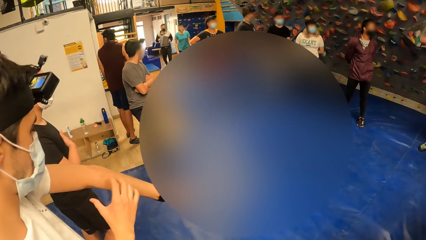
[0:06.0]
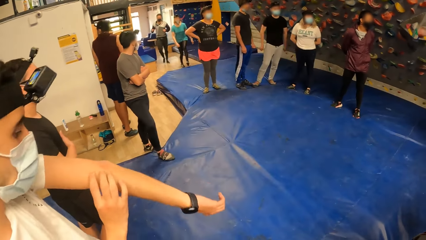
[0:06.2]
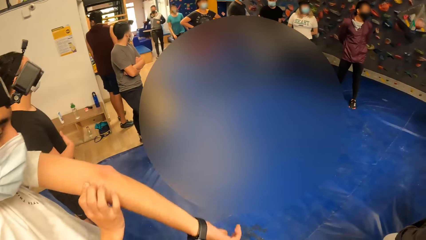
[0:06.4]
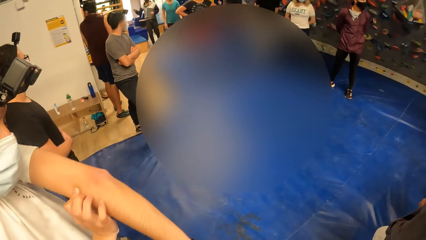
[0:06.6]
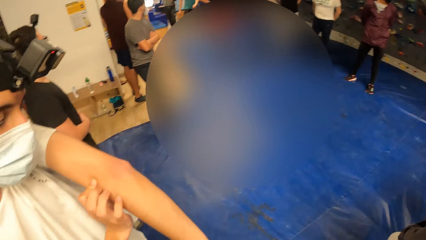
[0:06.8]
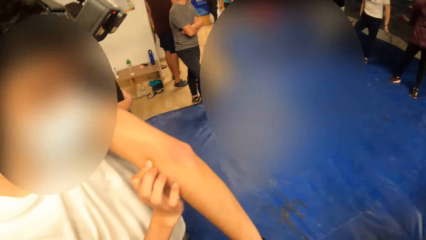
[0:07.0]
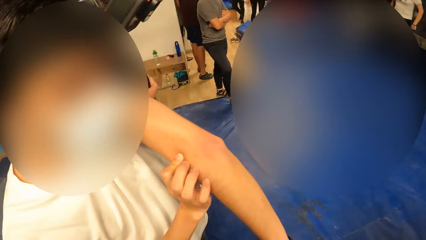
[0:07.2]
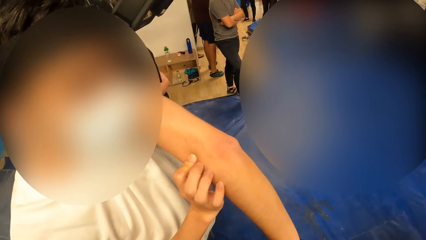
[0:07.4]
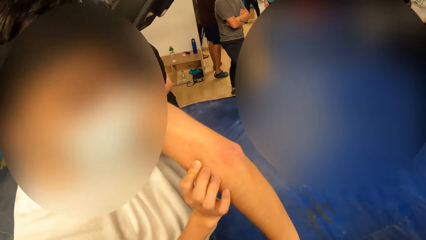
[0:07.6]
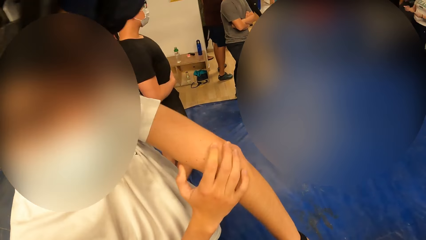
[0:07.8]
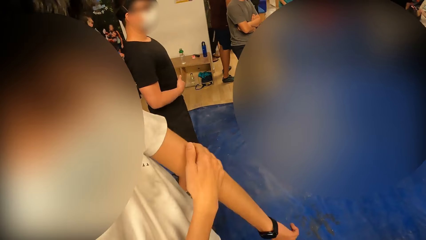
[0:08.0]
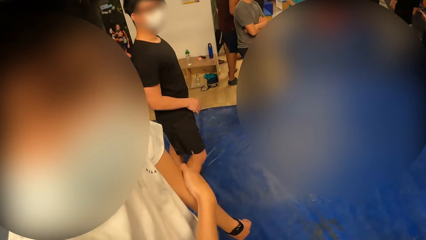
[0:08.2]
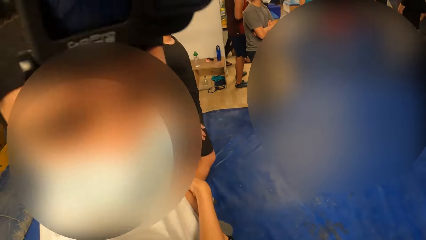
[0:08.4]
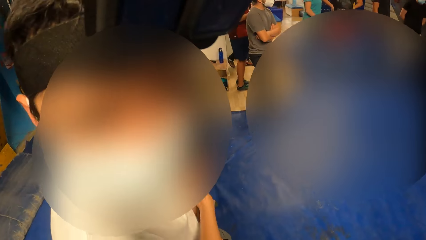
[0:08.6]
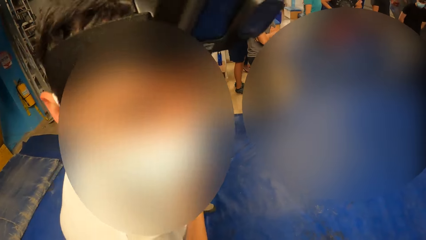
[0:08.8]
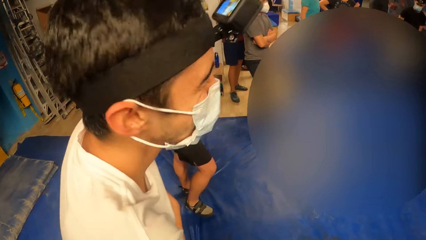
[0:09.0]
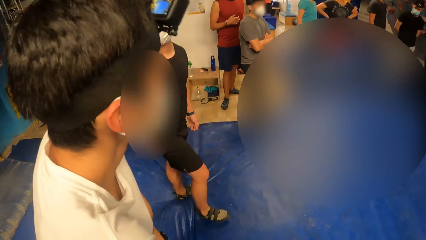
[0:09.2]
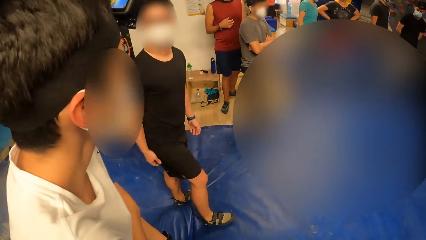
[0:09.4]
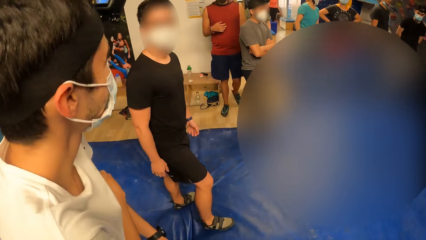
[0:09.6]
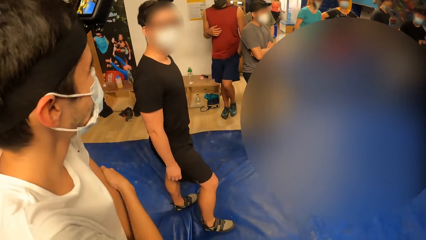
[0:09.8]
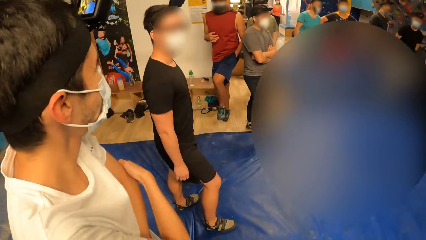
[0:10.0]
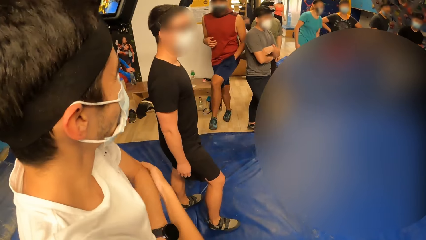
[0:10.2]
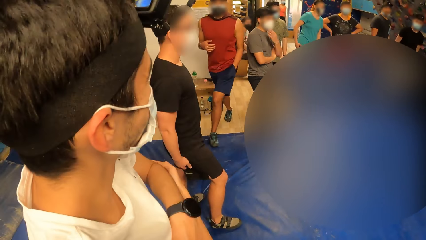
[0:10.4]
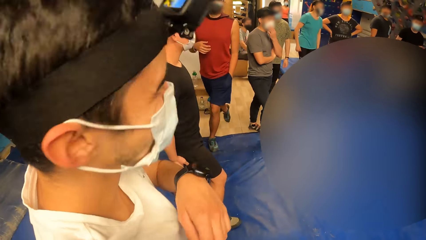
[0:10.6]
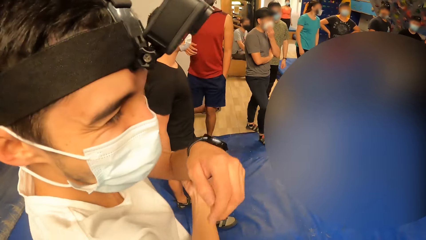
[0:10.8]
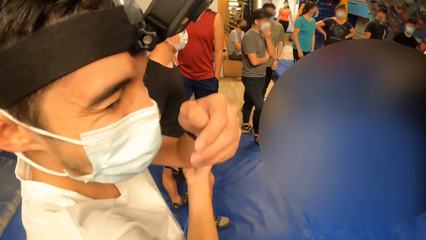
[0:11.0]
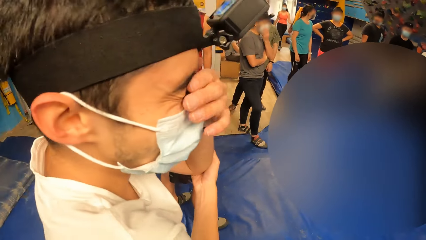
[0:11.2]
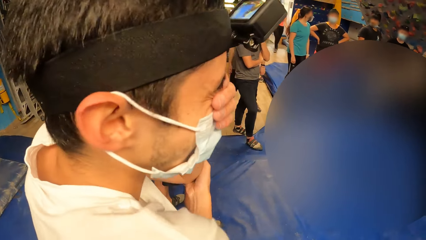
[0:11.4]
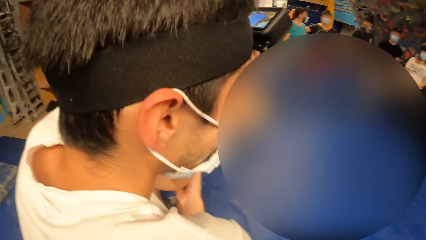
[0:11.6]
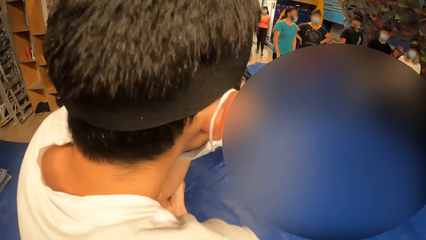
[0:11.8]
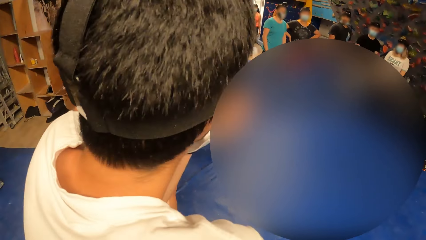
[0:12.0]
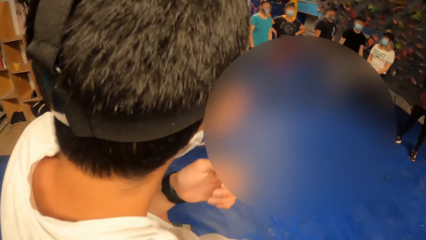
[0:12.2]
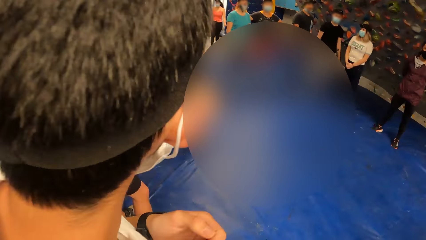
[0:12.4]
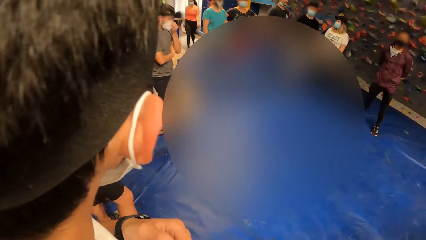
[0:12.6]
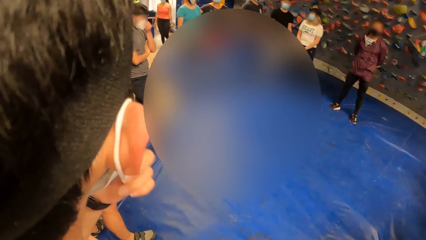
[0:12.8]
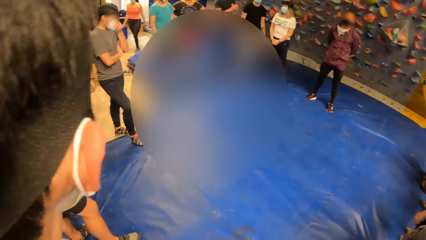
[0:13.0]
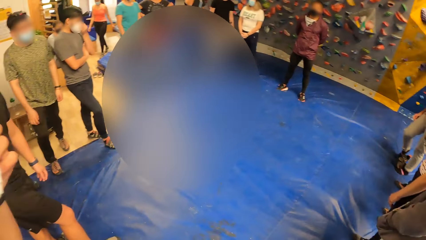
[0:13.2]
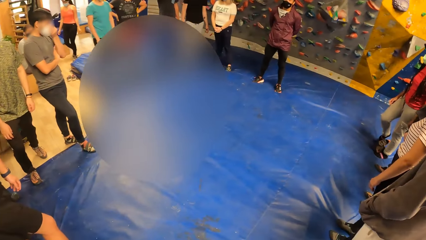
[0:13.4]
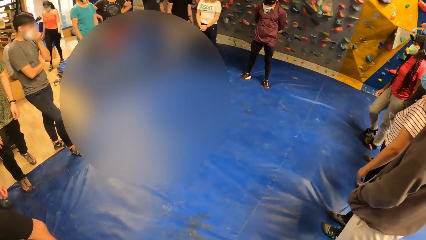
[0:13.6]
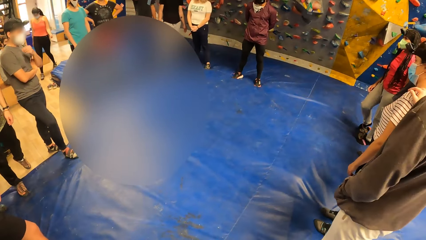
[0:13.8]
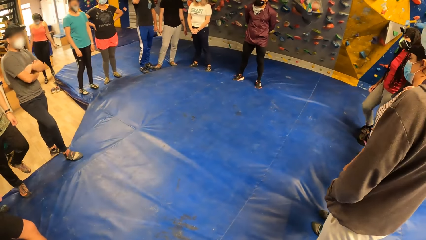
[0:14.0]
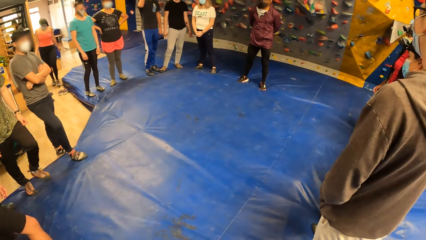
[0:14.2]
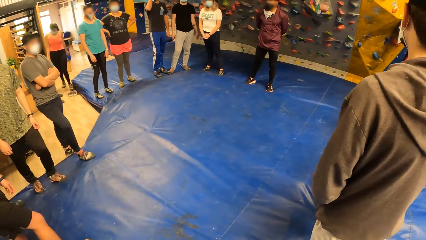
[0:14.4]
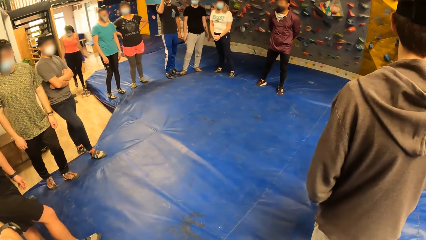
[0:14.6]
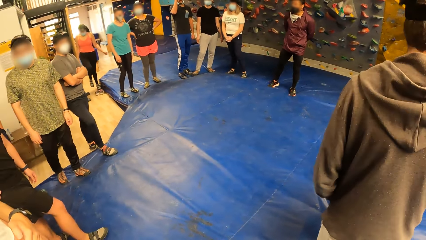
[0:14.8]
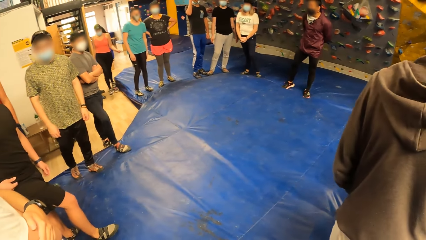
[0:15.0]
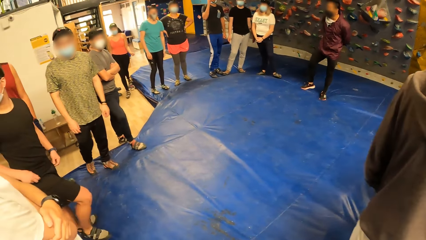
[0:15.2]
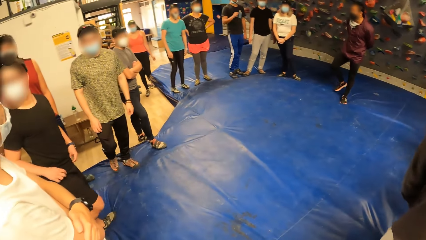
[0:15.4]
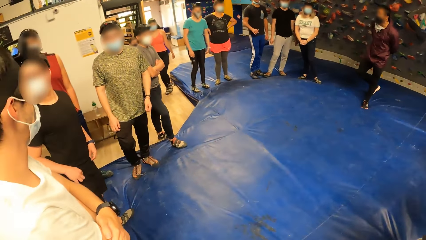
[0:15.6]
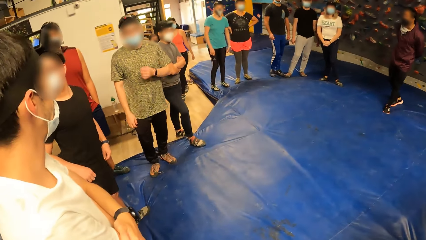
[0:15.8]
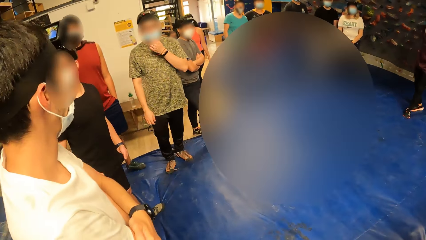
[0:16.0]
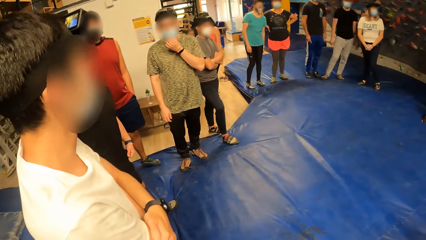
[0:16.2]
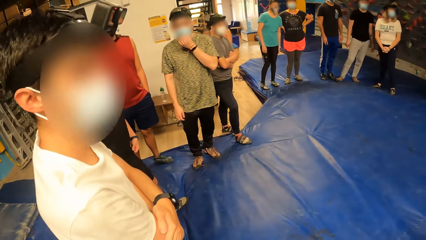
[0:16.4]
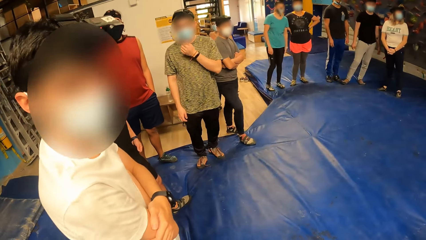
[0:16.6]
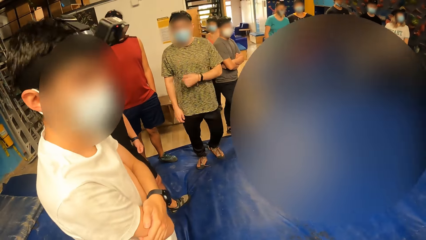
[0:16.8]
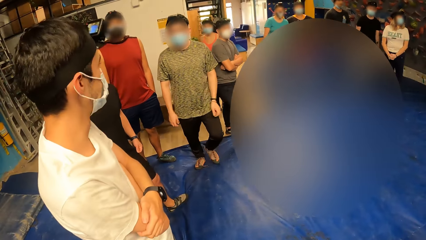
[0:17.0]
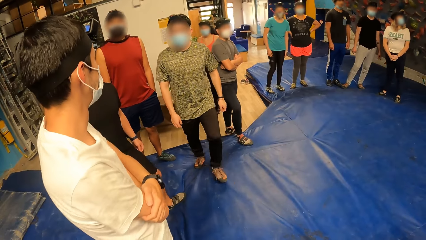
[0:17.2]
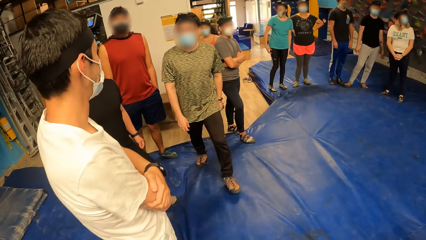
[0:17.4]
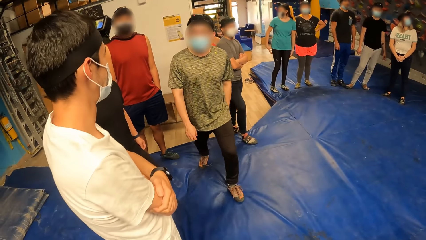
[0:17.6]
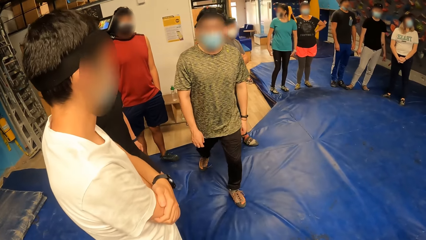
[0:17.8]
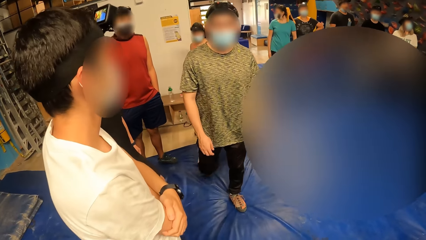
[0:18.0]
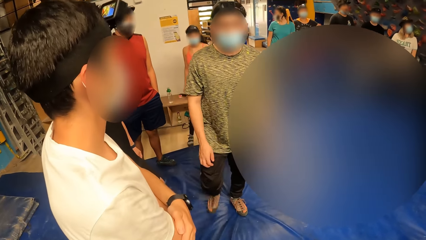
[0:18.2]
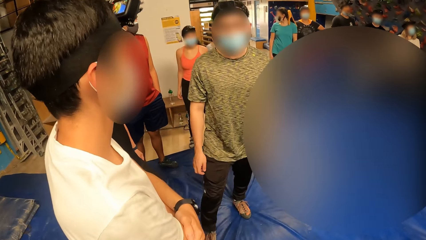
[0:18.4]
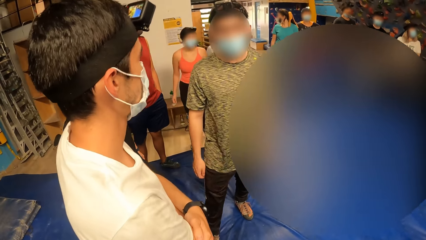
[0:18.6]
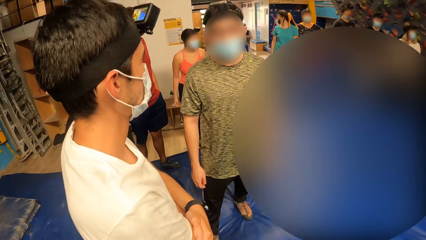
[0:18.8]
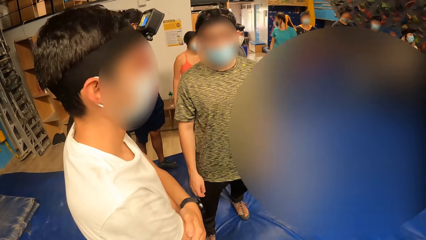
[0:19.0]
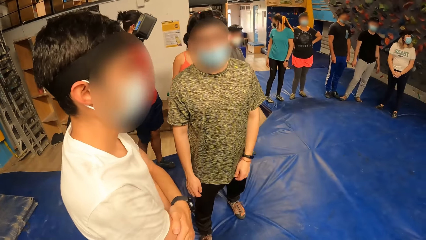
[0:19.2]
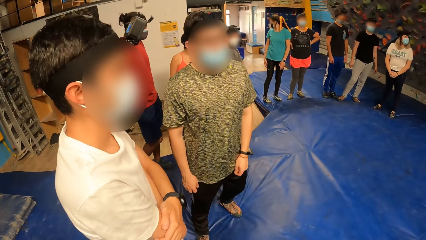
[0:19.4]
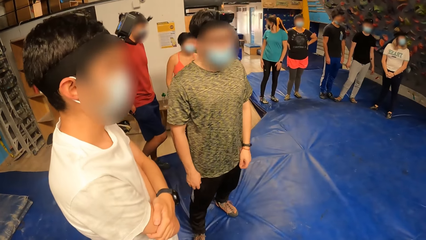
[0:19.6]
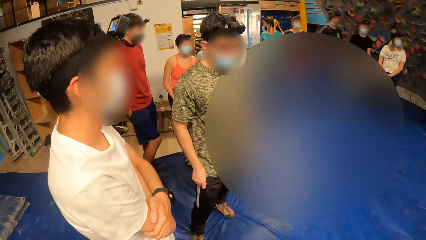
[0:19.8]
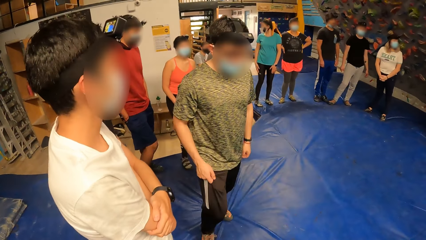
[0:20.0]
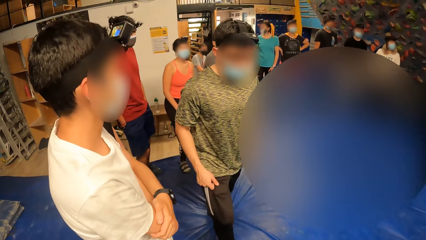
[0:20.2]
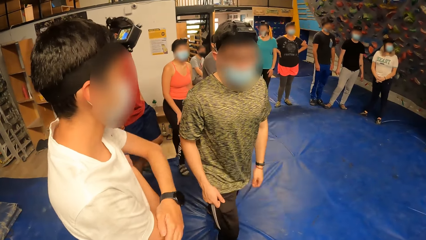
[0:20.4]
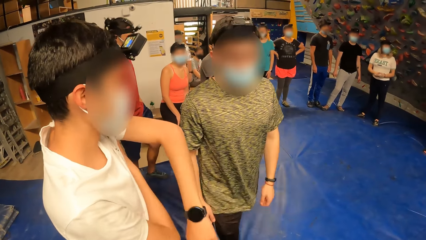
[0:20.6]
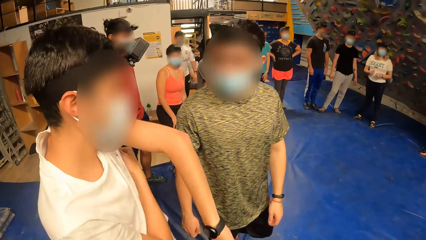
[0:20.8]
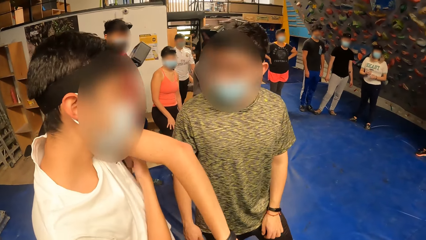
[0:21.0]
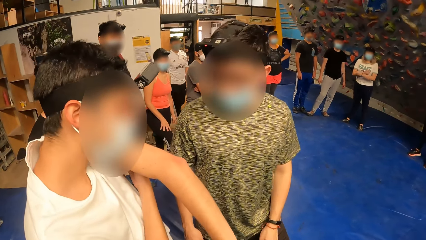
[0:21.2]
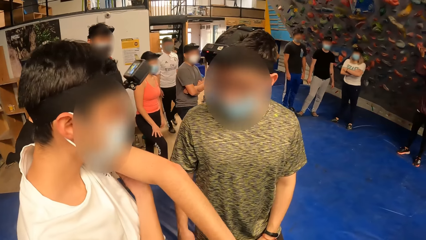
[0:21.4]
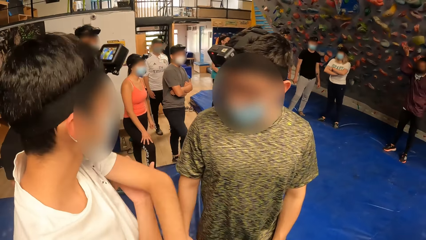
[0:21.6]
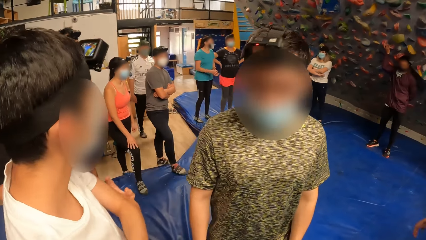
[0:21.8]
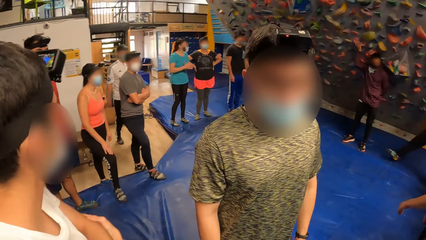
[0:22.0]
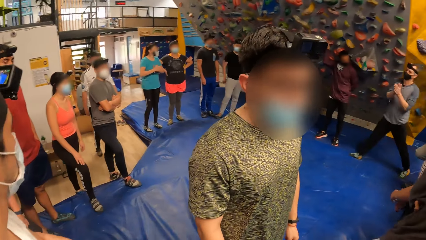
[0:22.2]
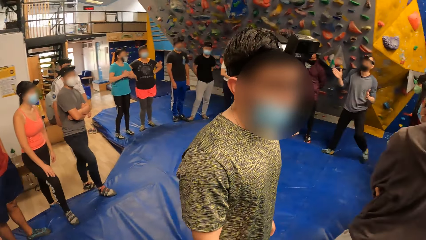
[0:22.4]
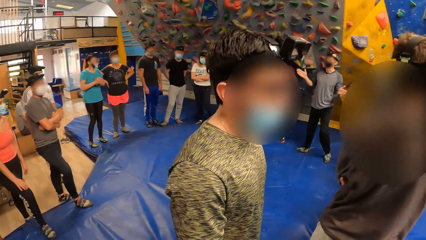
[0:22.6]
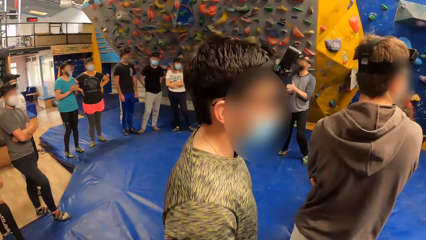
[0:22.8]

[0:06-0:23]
A man looks and touches his hands. The camera wearer looks at the man. They look at another man. They converse with the first man. They look around. They look at the team. They look at a third man. The third man walks towards the camera wearer. The third man converses with the camera wearer. The third man converses with the first man.
